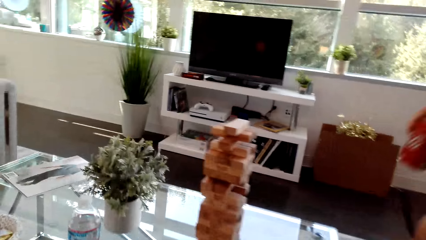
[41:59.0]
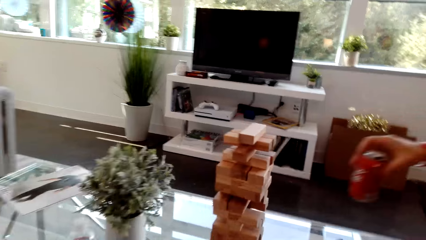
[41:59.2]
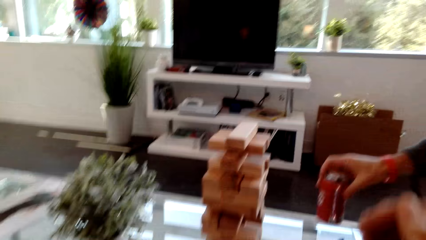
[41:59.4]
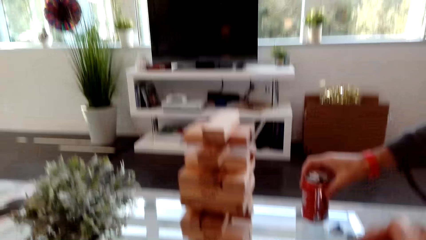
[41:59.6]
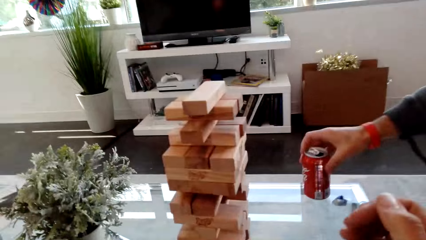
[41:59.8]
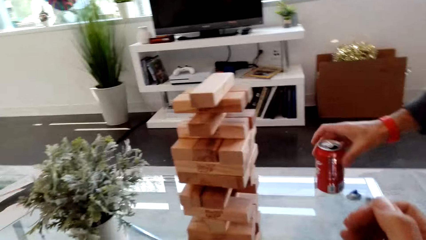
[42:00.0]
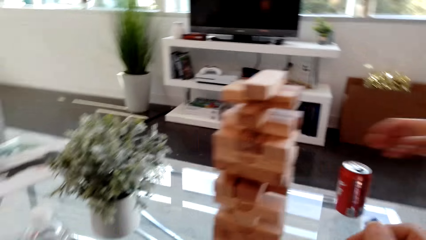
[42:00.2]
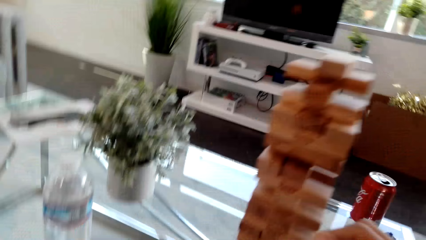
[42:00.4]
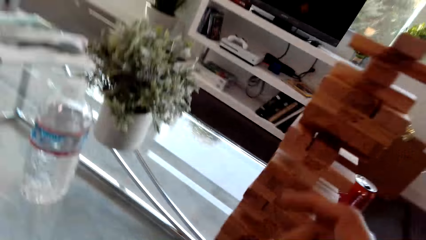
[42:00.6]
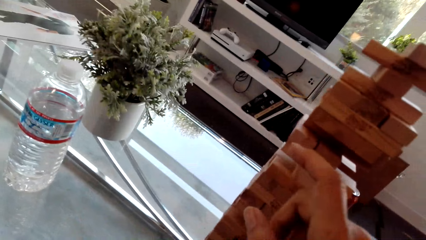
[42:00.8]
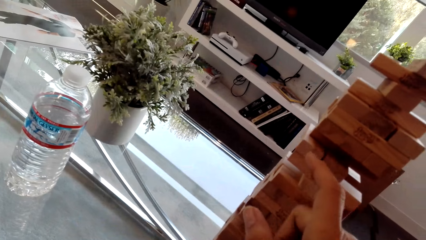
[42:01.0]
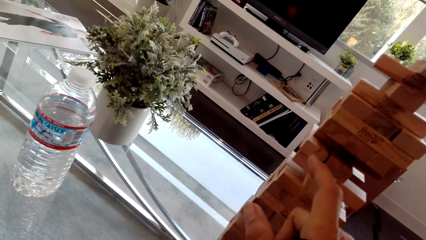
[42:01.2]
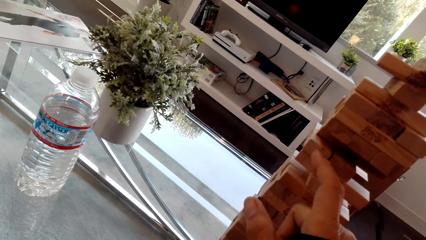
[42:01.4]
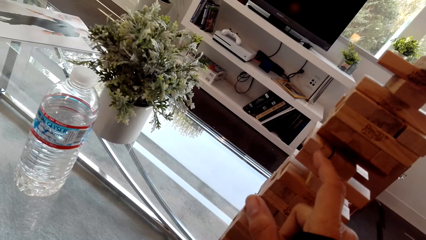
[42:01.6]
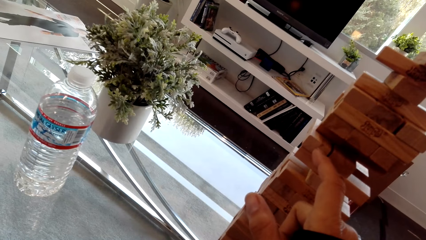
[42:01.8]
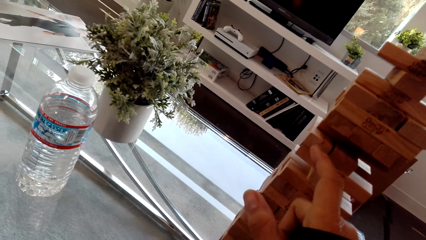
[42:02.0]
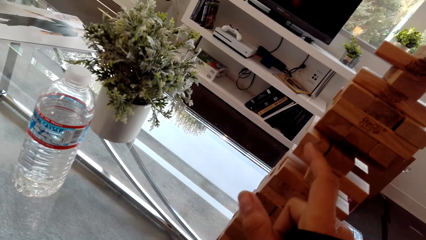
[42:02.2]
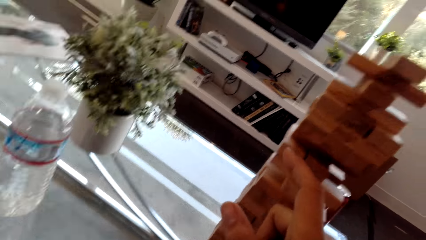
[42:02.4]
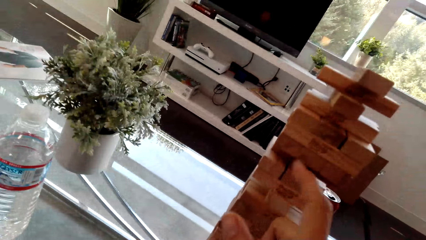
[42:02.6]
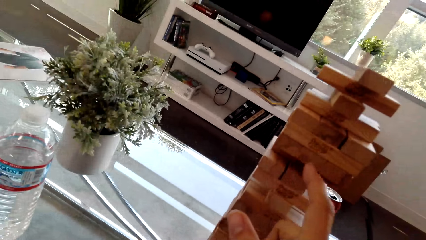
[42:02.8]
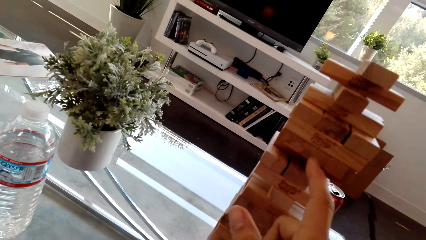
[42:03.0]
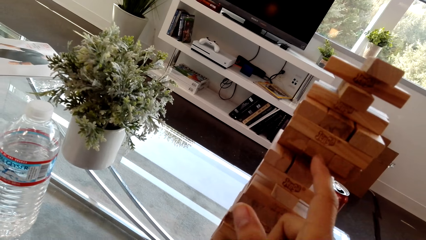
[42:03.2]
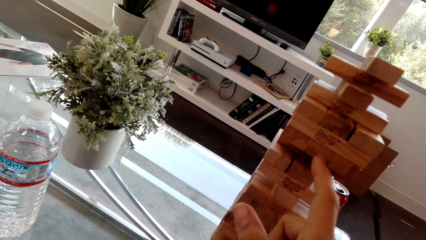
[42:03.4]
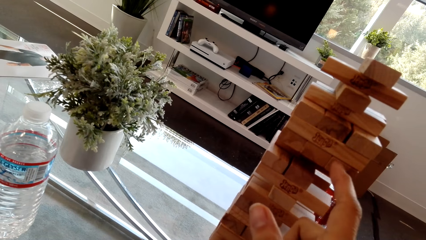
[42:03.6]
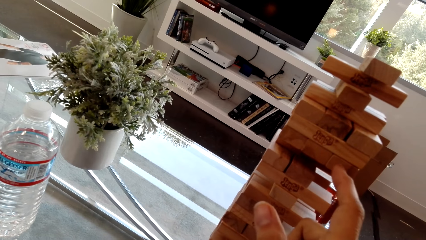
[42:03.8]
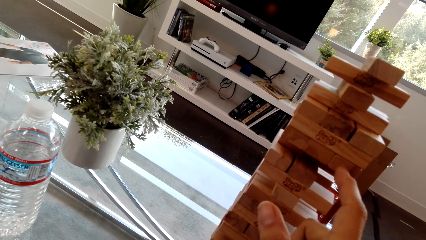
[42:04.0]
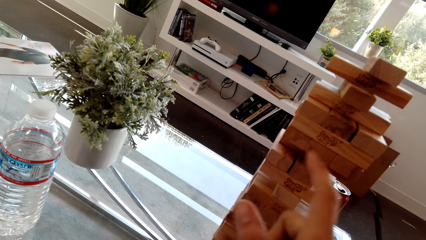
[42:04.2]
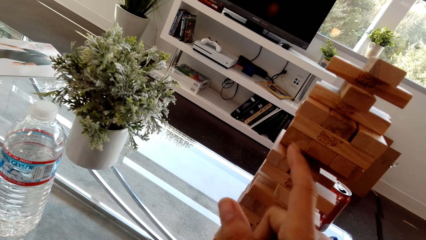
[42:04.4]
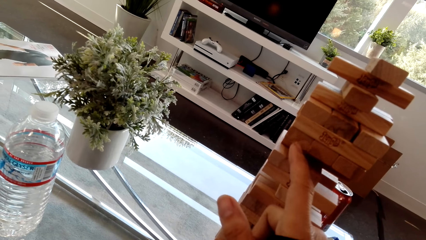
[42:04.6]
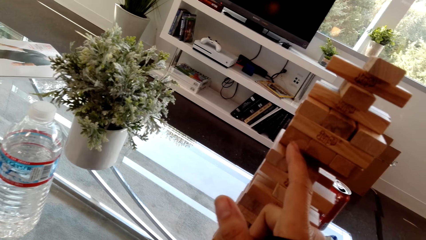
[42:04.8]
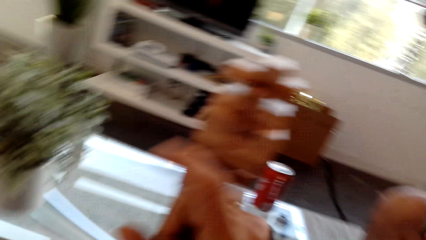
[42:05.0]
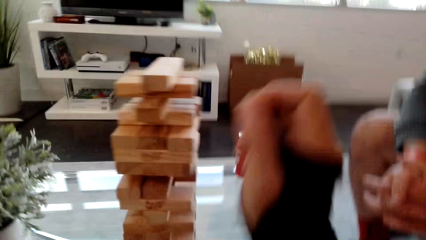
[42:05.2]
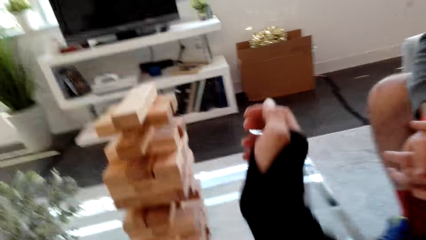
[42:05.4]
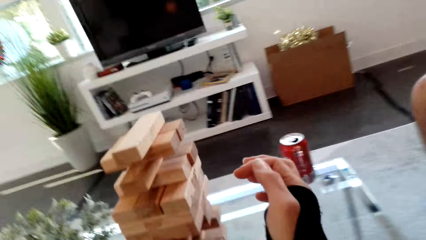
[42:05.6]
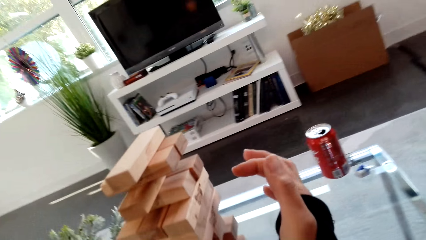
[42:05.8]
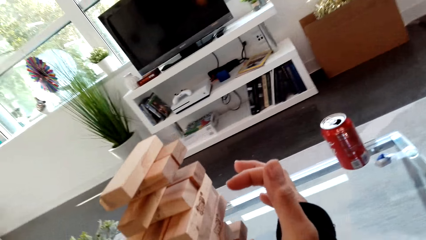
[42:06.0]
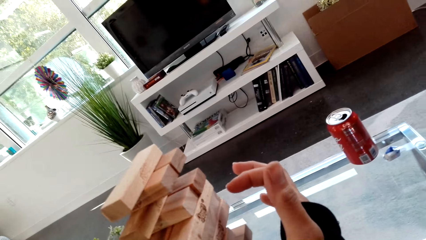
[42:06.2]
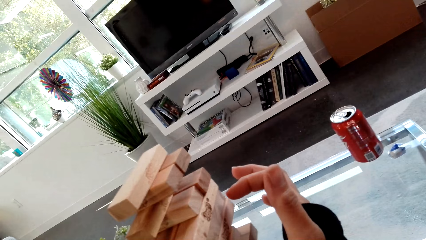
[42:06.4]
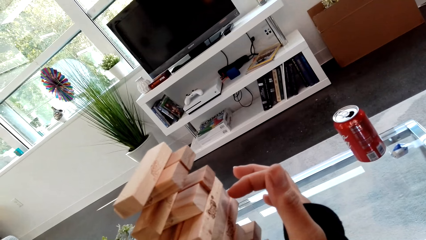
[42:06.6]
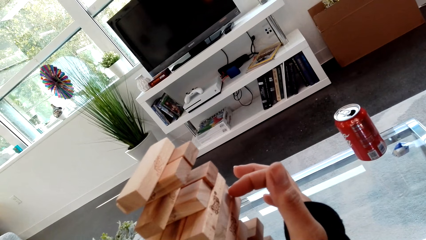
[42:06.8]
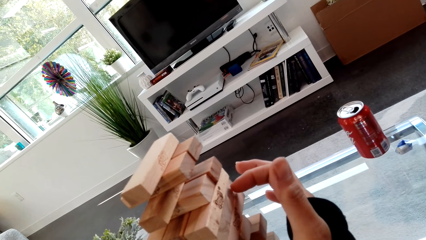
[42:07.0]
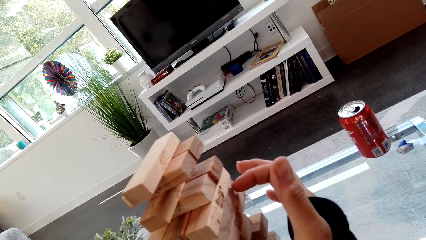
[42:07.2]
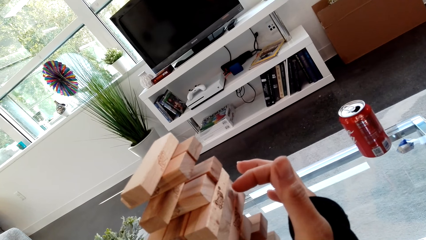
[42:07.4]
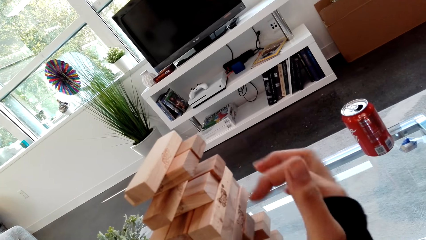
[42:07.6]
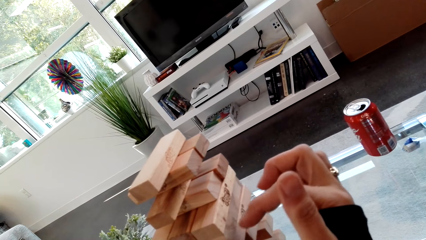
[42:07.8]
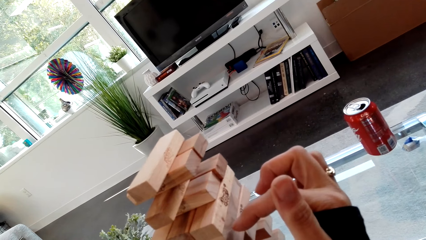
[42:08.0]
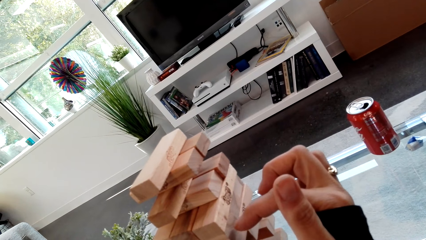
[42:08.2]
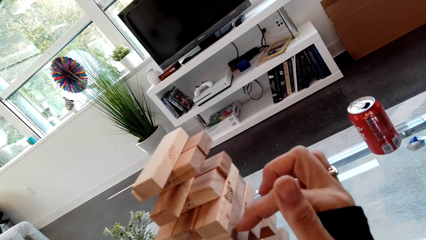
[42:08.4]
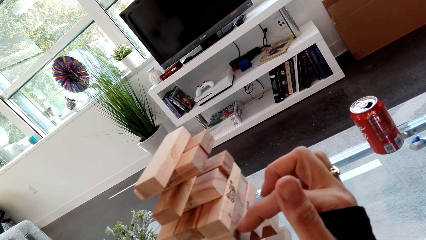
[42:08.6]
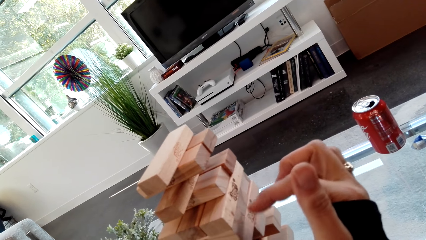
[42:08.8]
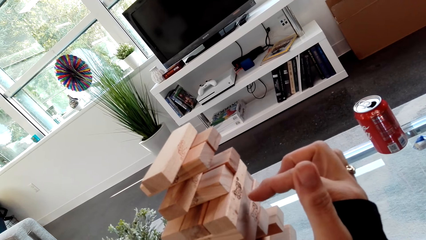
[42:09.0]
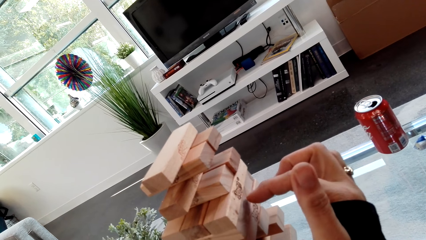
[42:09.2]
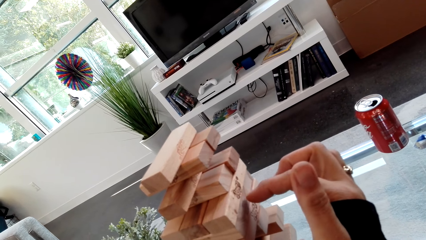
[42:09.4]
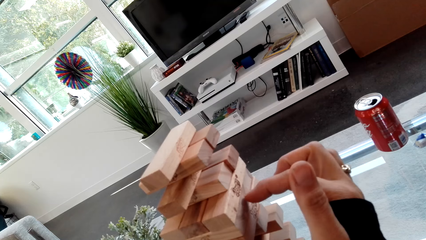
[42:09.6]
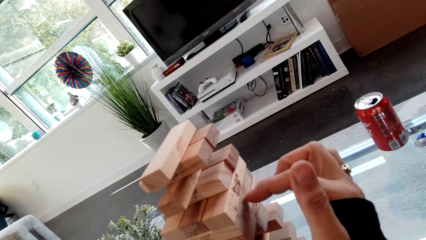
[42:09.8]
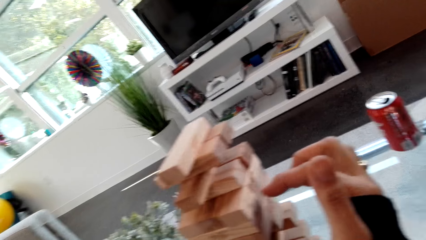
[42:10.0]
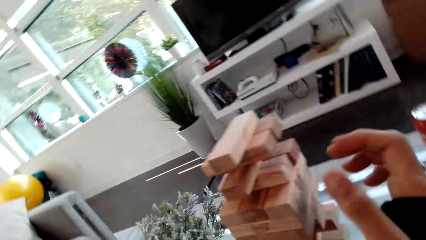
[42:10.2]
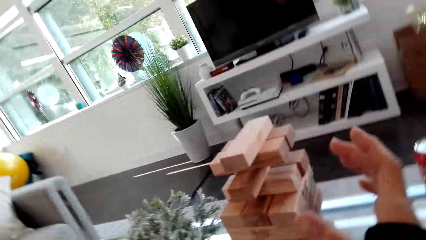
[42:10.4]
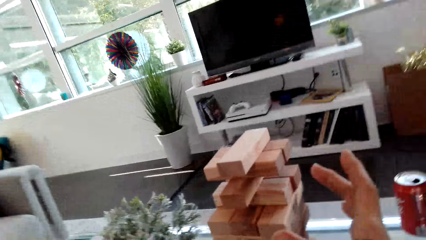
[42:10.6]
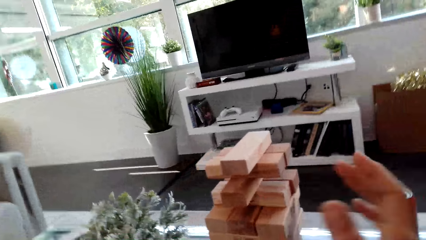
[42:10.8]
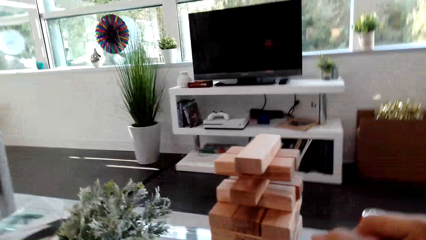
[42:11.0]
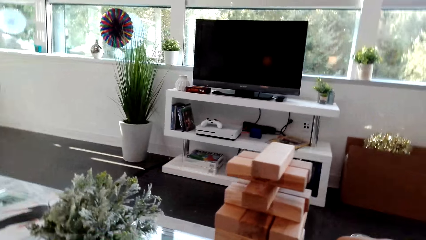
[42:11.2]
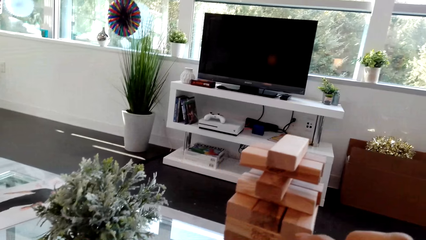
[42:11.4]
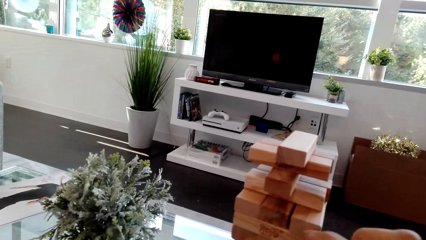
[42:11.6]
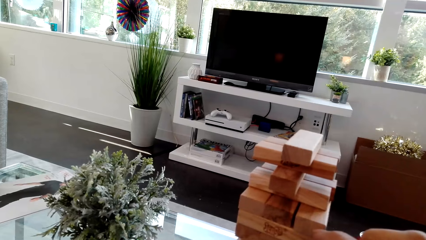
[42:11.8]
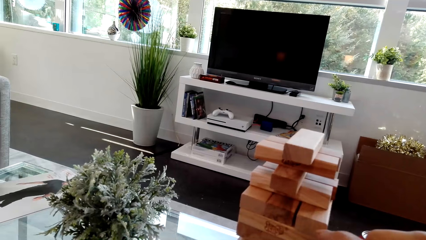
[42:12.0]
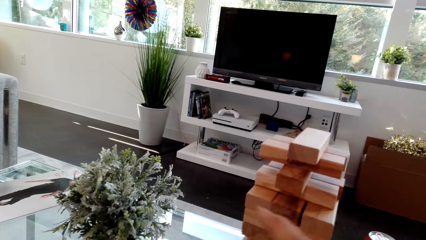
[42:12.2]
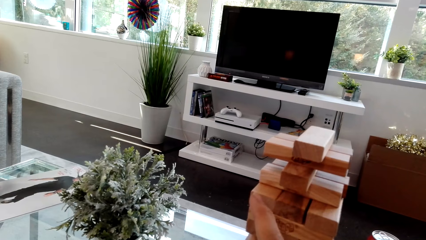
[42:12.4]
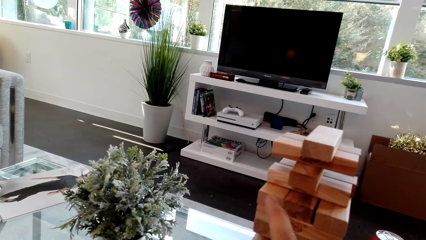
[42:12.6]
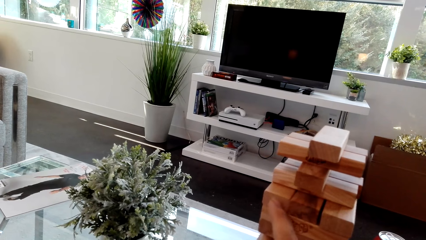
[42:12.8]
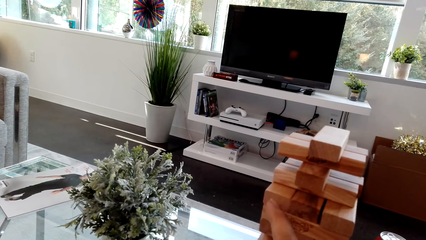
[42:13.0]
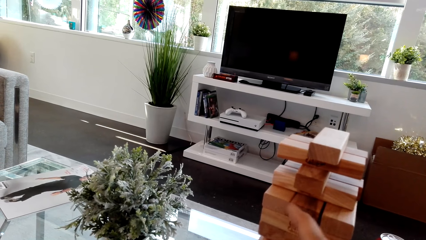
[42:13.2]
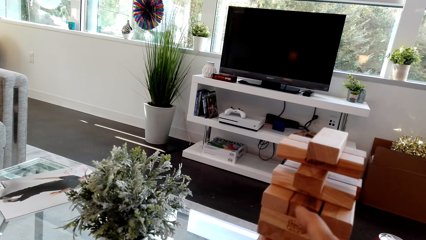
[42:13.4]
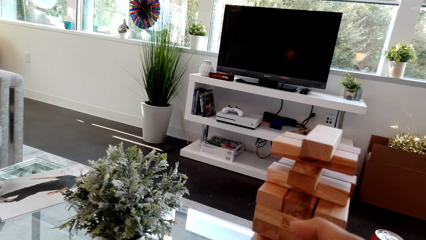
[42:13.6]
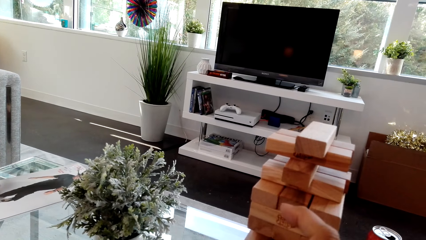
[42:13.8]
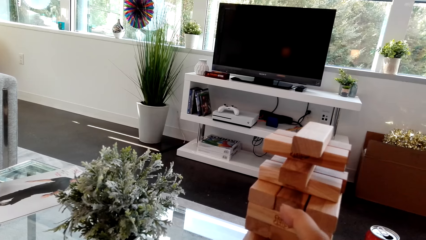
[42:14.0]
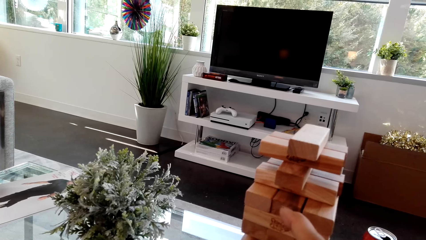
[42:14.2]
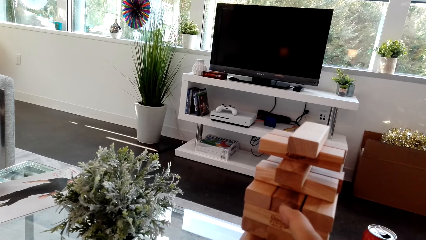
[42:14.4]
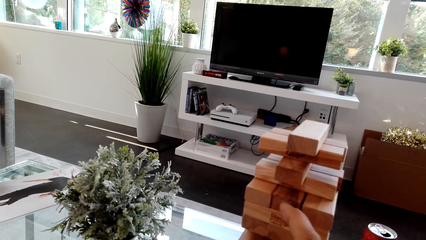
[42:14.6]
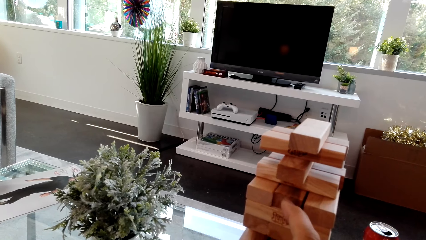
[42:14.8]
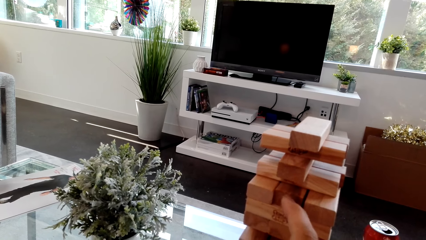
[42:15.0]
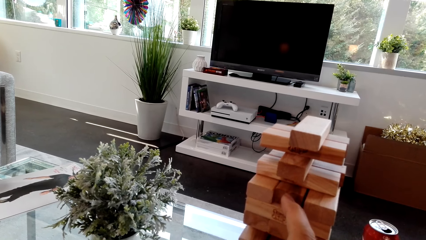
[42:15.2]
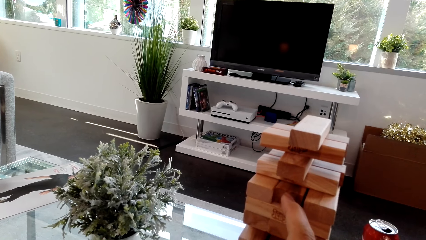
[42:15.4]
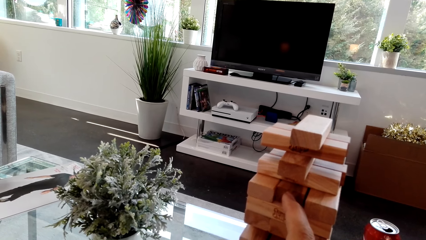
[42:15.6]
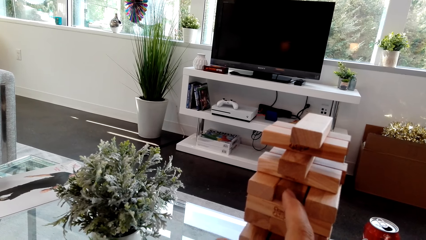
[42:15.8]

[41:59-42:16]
A man places the cola can on the table. The camera wearer touches the blocks. They play the stacking block game and dialog with the man.
